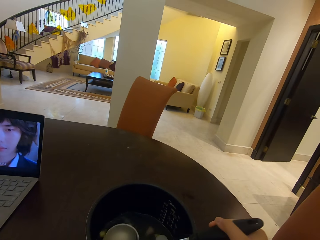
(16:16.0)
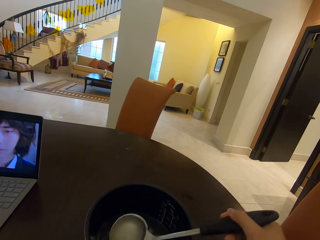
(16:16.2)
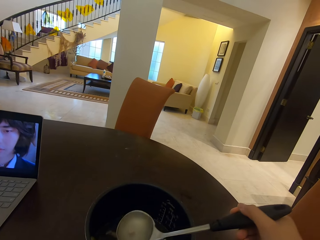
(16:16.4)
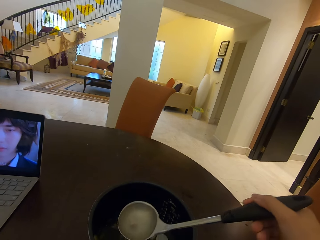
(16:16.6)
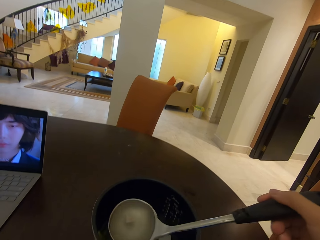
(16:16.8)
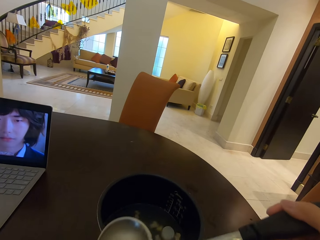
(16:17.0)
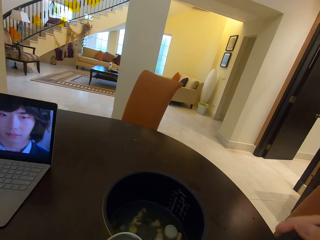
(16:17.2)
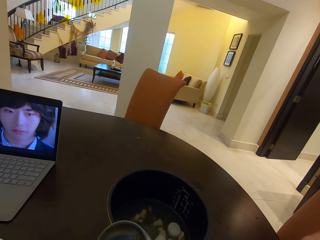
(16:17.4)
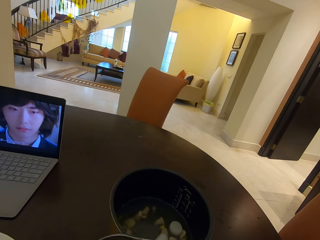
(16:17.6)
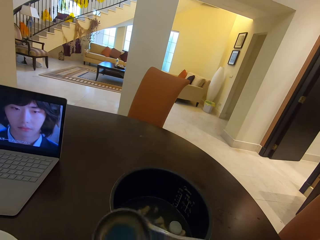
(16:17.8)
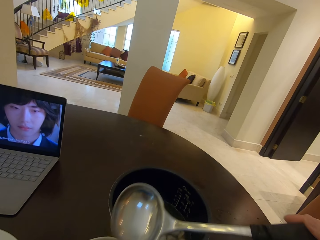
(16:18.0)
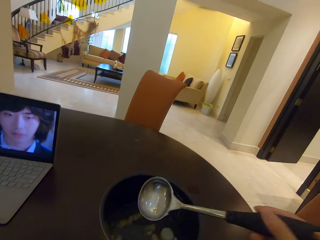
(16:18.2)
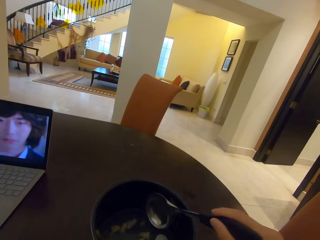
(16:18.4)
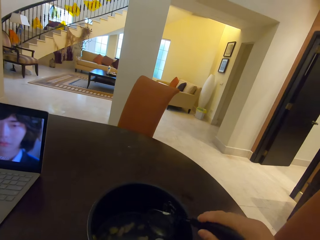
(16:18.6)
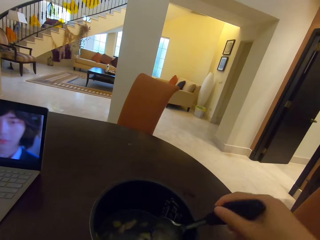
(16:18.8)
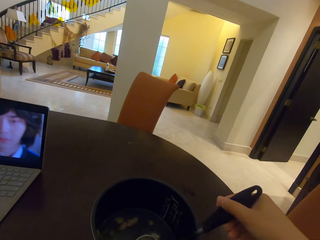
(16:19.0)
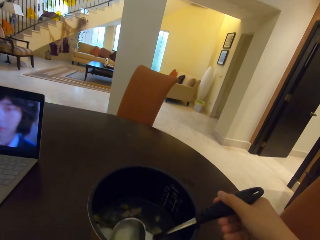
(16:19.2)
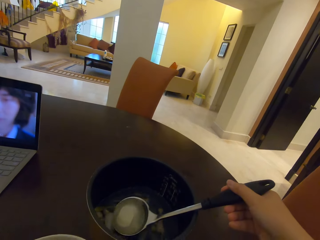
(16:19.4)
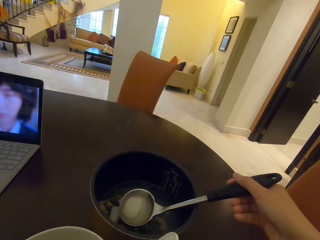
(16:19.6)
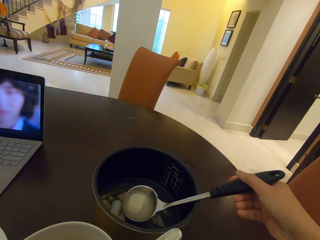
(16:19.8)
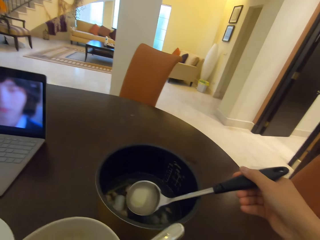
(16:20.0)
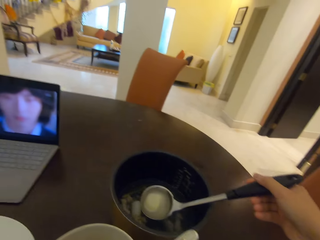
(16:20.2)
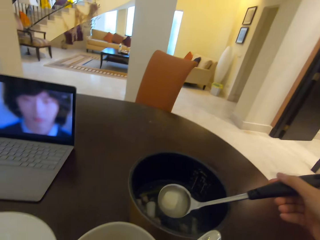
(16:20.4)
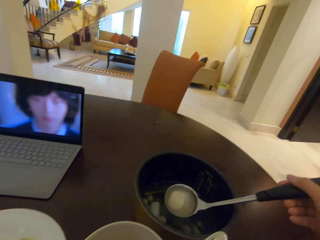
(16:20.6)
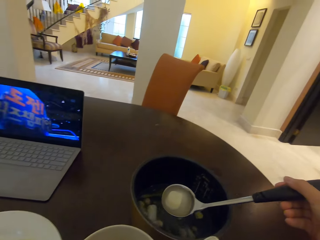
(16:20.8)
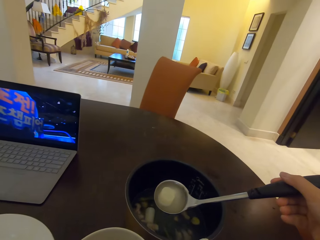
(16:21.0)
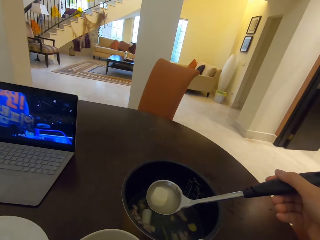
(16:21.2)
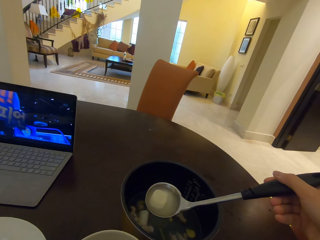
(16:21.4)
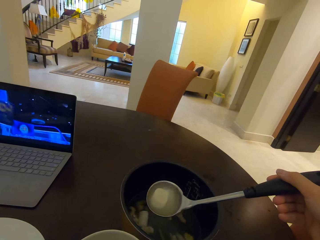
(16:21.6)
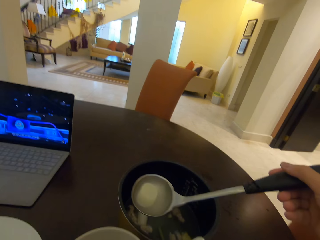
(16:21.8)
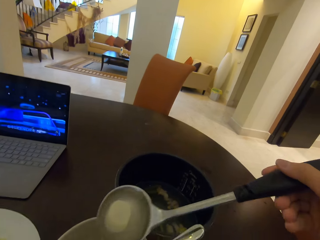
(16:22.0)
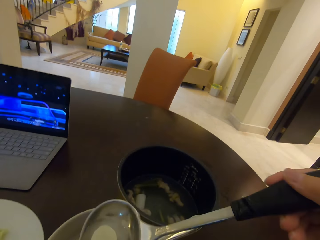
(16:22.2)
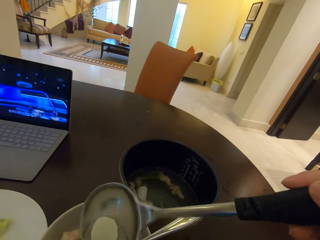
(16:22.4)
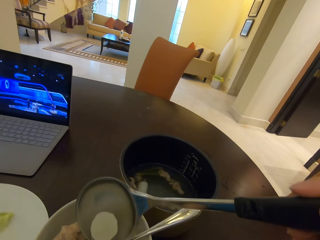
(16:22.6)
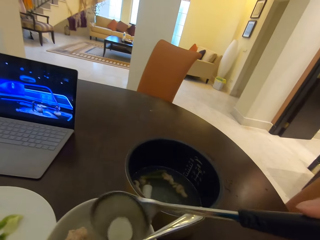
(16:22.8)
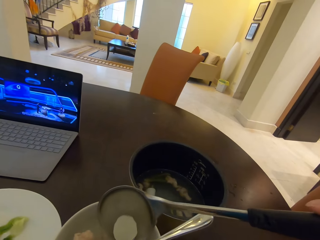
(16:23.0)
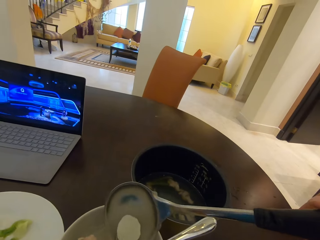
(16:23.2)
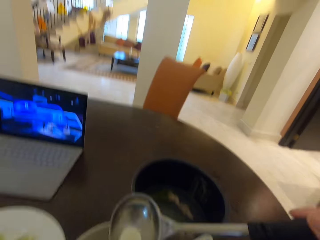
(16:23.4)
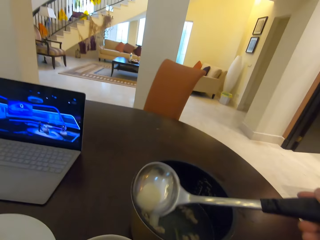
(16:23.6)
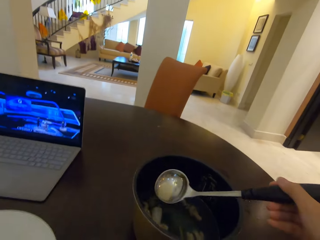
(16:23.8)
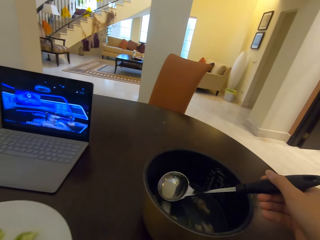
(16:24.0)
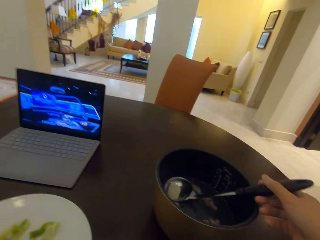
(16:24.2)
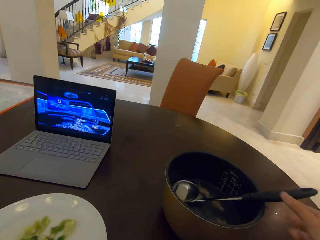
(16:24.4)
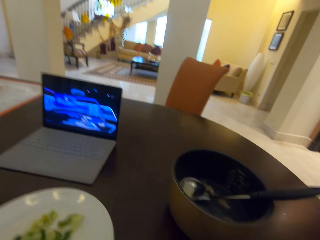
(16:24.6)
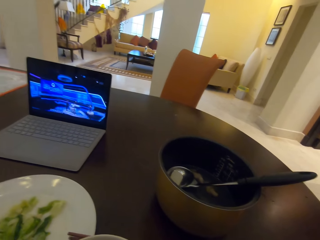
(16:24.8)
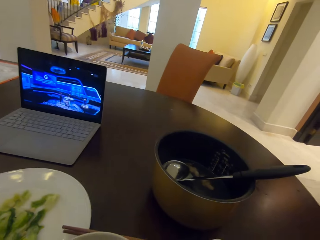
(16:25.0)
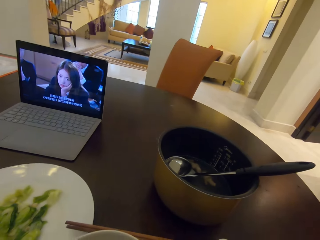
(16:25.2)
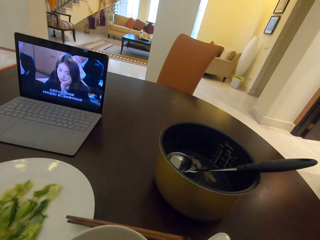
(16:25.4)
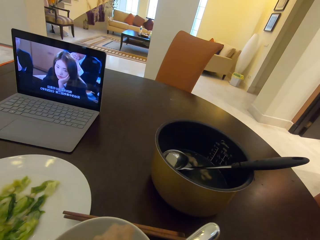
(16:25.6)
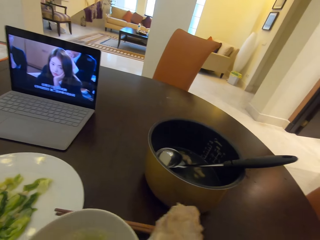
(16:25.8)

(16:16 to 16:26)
The camera wearer drops the soup in the plate. They take soup from the bowl on a serving spoon. They drop the soup in the plate. They drop the spoon in the bowl.

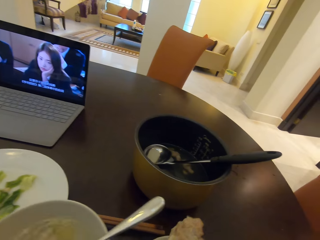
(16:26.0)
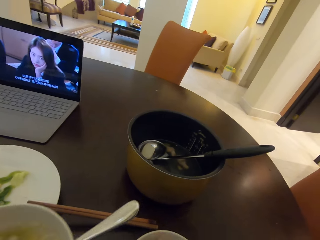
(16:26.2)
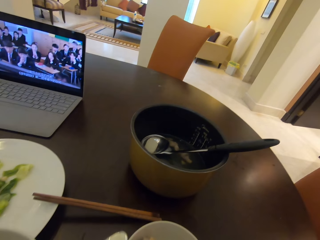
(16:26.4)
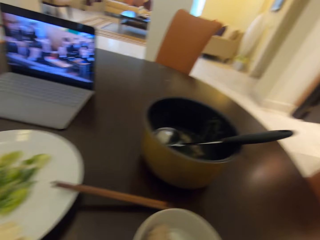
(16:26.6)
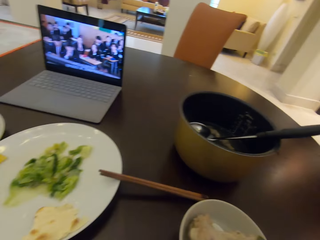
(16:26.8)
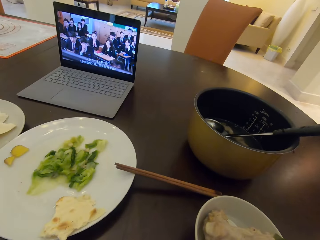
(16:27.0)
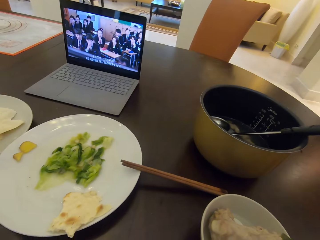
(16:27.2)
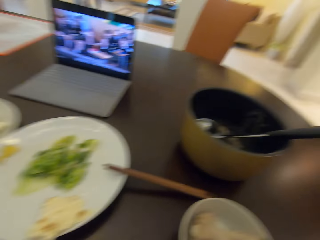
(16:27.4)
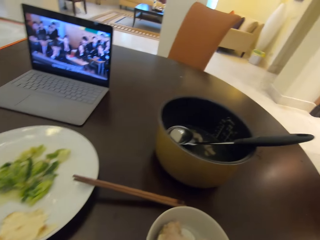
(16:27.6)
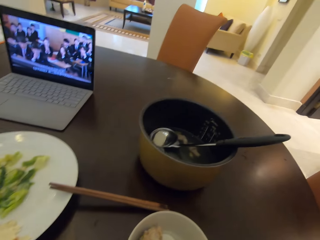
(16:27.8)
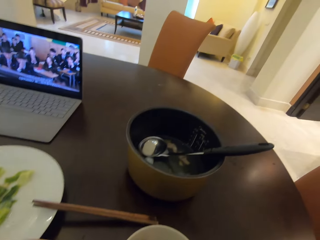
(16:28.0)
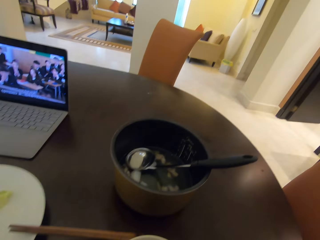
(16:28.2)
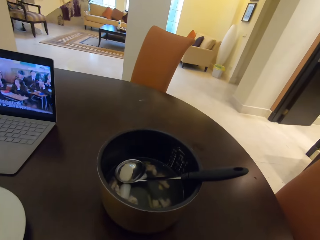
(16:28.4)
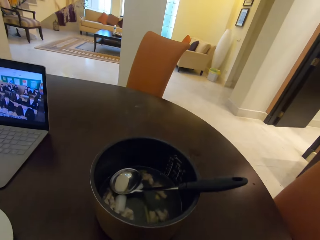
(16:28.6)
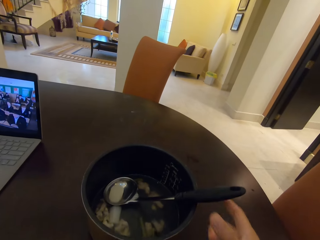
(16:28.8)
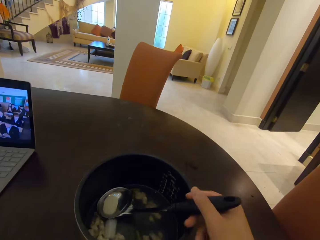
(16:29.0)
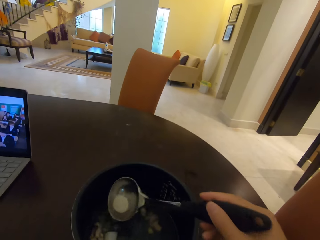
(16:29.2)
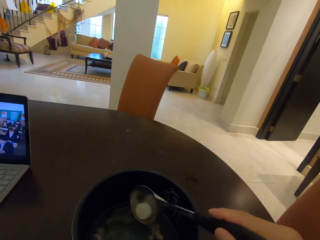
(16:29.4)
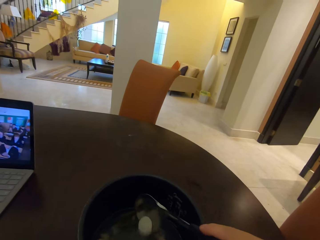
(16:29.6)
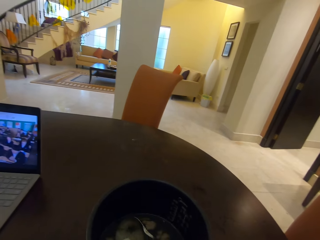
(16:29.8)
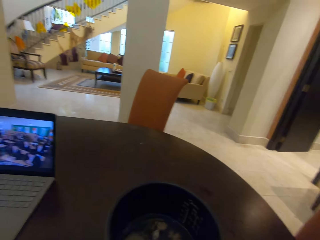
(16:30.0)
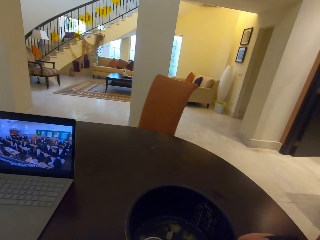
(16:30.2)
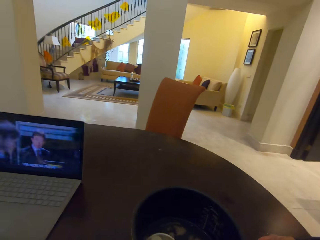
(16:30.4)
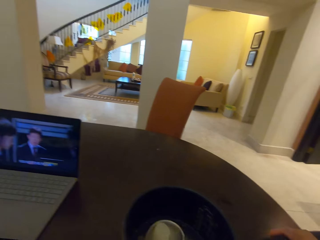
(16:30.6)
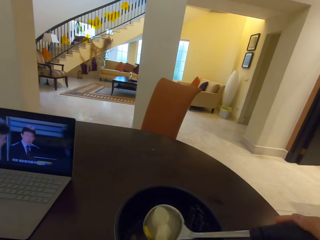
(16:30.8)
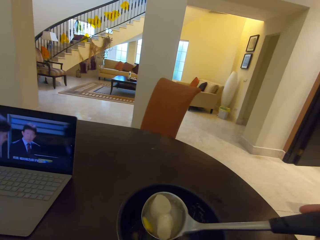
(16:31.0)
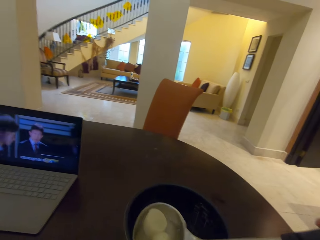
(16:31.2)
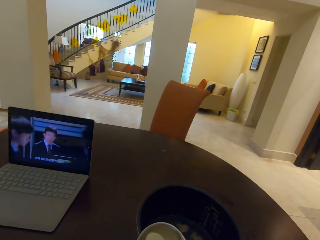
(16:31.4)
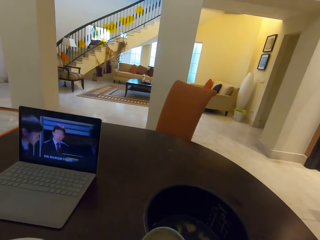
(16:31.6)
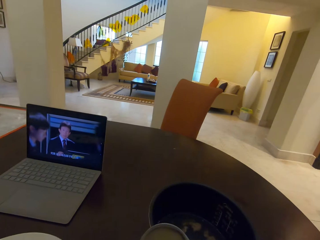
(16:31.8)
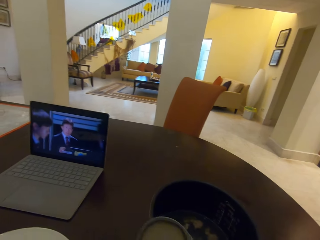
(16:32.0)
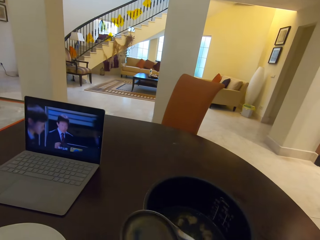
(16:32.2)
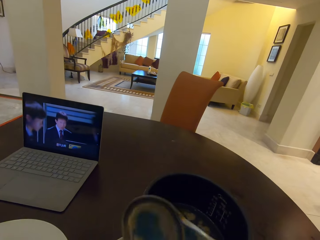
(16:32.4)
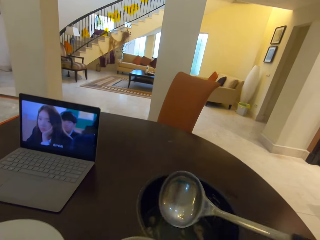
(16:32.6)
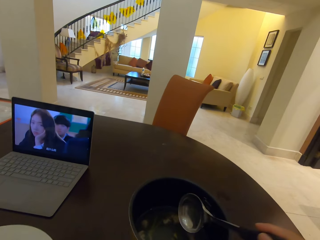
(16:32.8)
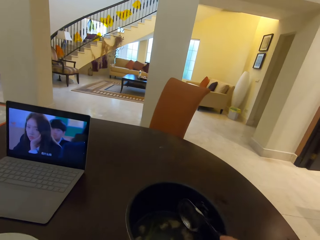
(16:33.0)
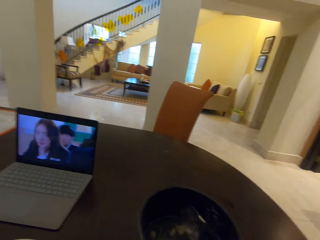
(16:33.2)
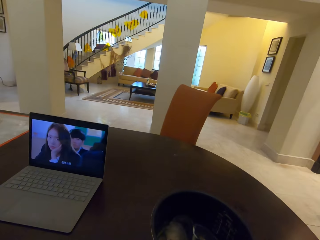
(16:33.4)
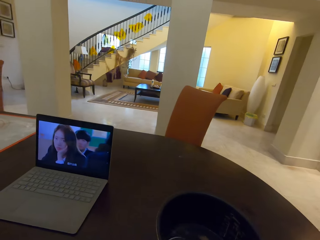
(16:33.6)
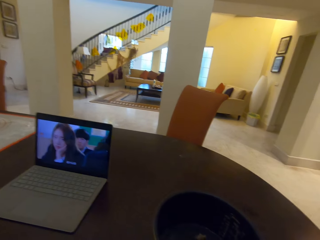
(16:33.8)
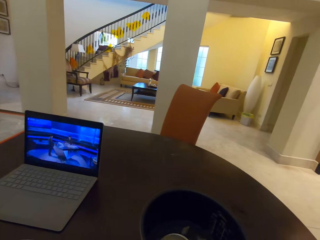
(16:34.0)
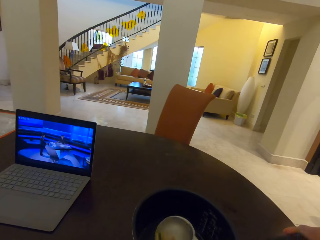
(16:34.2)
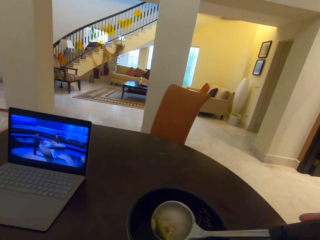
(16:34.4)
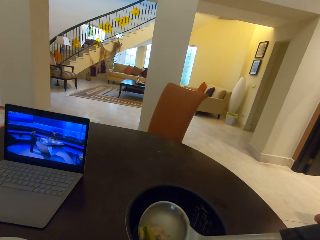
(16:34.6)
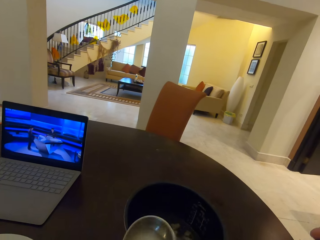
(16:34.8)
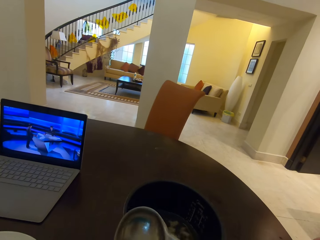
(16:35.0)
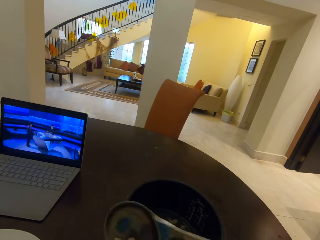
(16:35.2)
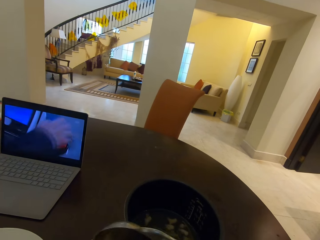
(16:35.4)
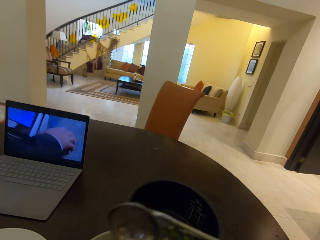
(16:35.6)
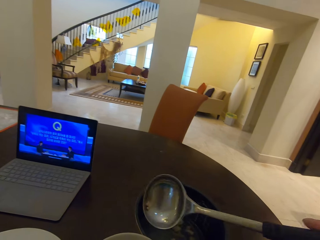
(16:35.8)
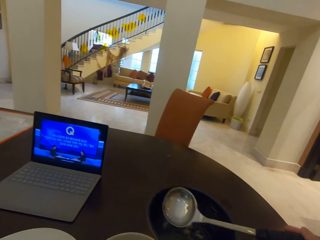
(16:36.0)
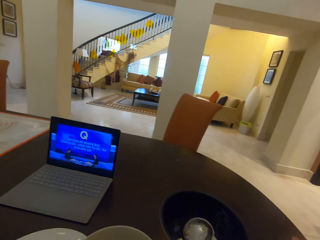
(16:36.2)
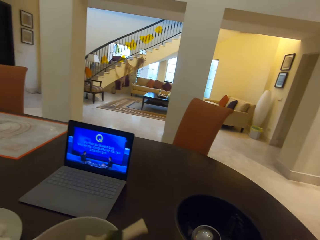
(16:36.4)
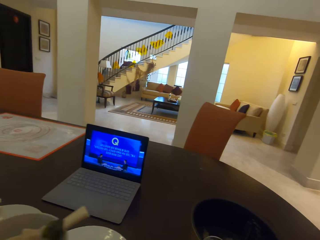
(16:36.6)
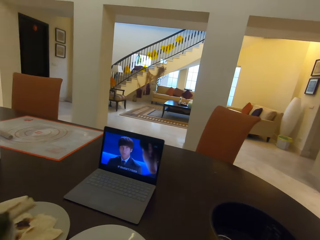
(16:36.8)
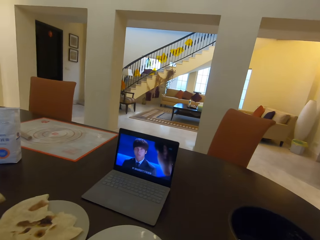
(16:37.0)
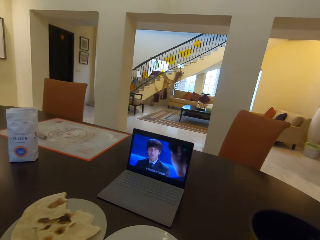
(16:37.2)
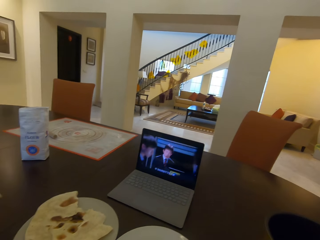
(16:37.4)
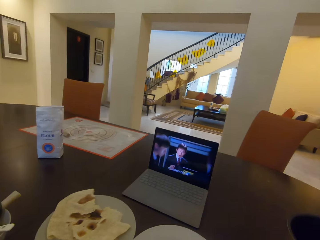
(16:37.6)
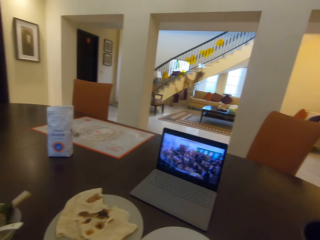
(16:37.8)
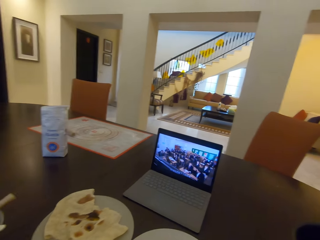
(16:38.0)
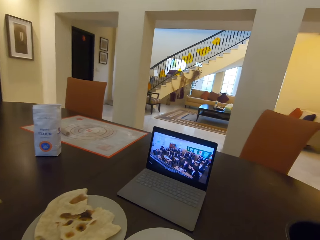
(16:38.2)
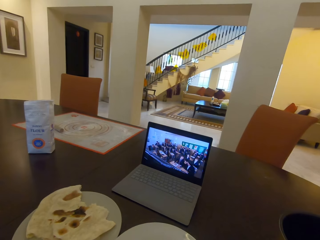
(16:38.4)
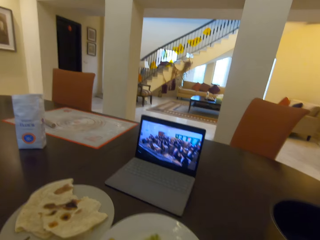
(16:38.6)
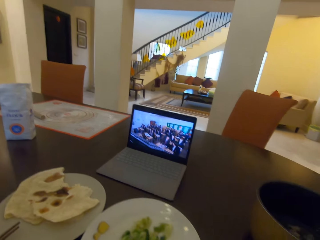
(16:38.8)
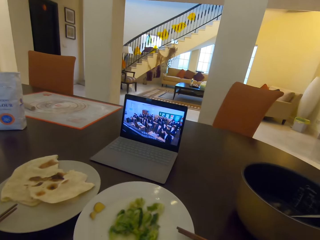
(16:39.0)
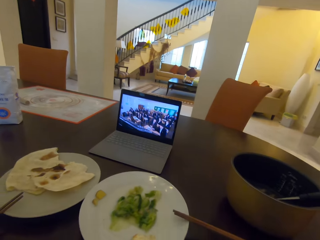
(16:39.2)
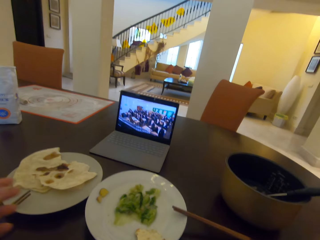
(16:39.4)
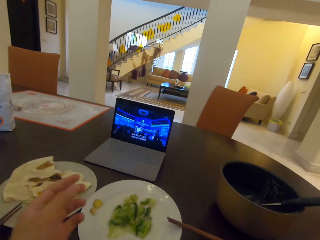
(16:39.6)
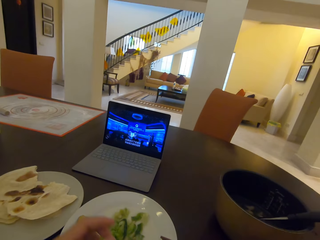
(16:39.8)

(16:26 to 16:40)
The camera wearer gives the plate to the lady. He takes the spoon in the bowl with his right hand. He takes soup from the bowl on a serving spoon. He drops the soup in the plate. He takes soup from the bowl on the serving spoon. He drops the soup in the plate. He drops the spoon in the bowl. He gives the plate to the lady.
